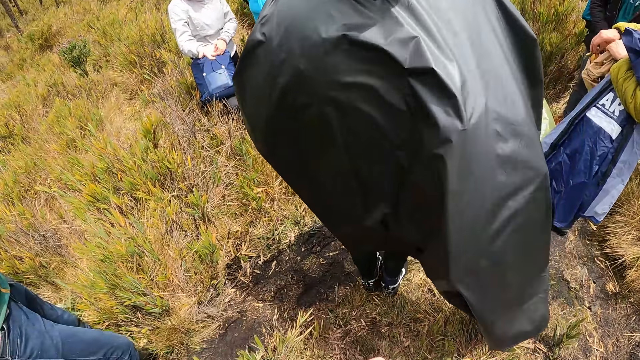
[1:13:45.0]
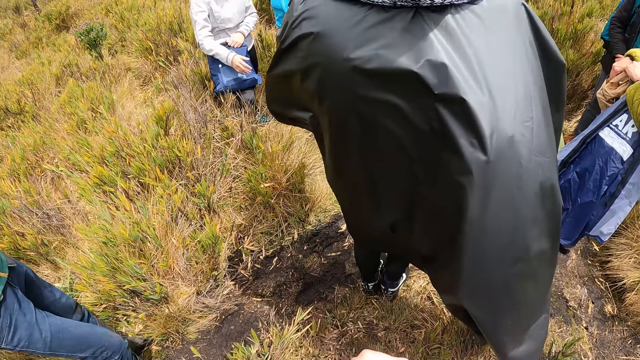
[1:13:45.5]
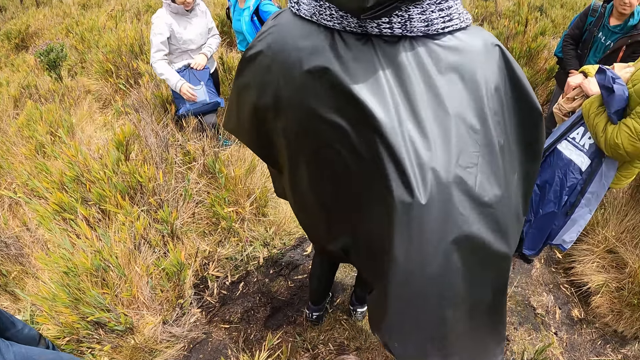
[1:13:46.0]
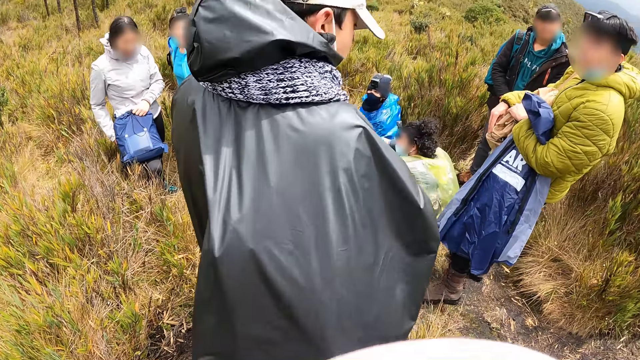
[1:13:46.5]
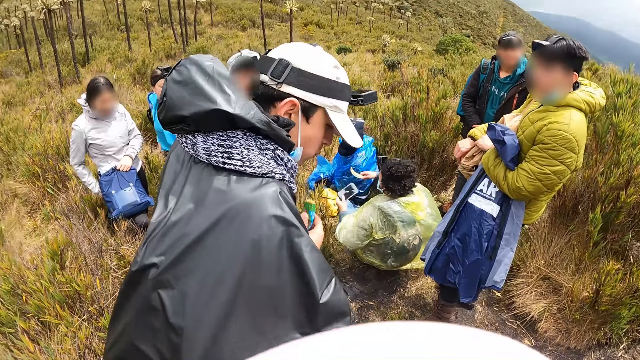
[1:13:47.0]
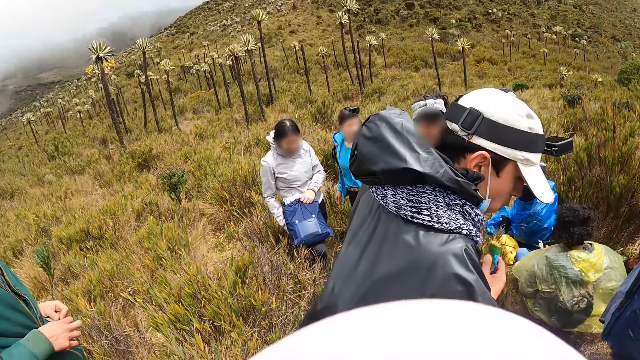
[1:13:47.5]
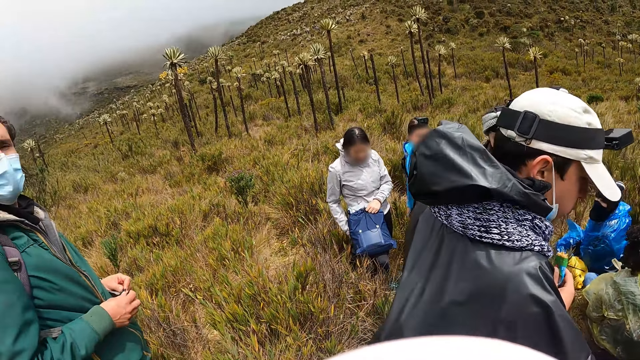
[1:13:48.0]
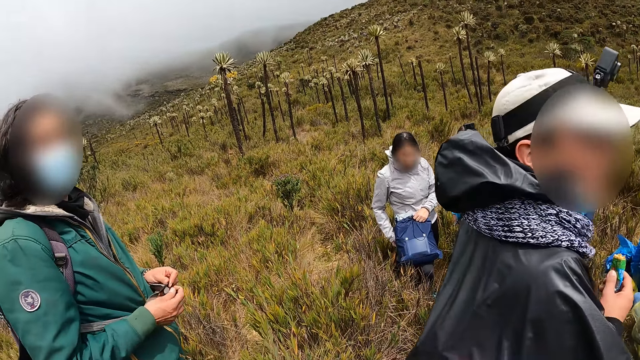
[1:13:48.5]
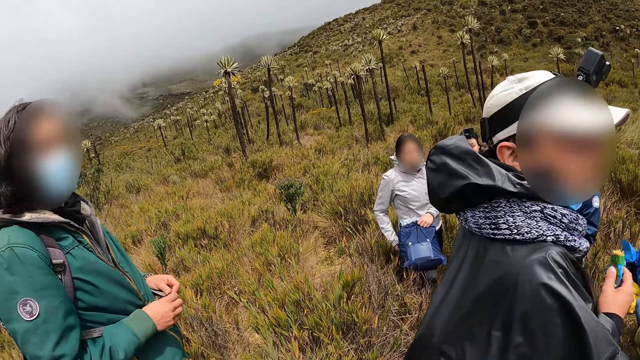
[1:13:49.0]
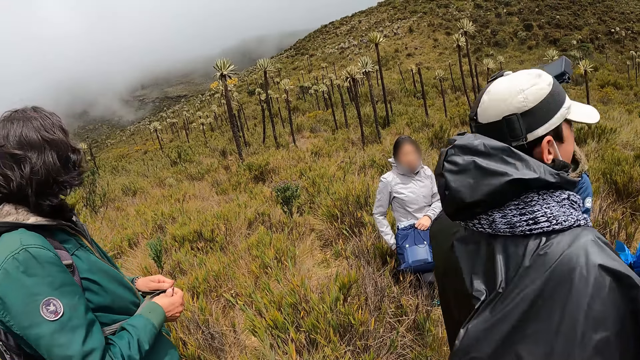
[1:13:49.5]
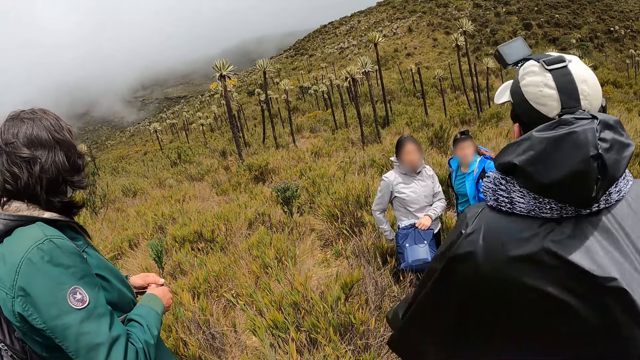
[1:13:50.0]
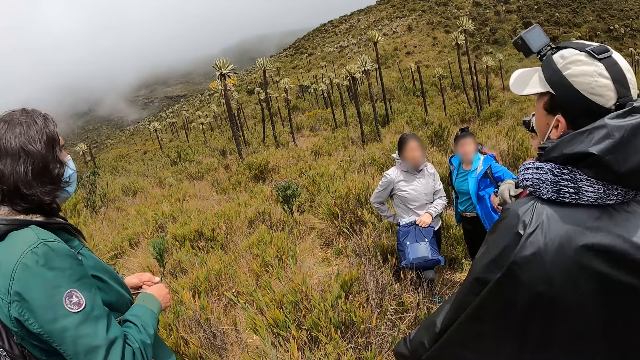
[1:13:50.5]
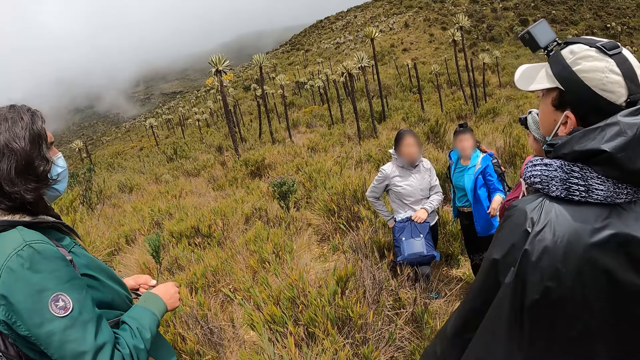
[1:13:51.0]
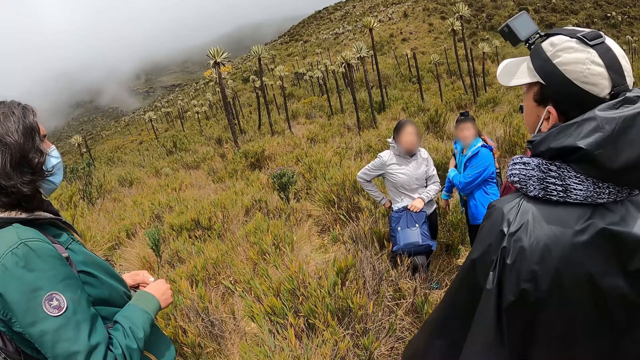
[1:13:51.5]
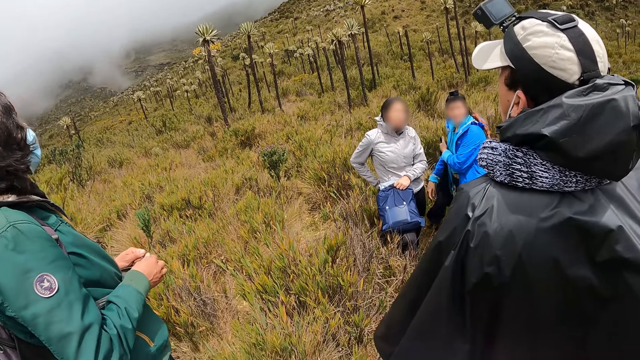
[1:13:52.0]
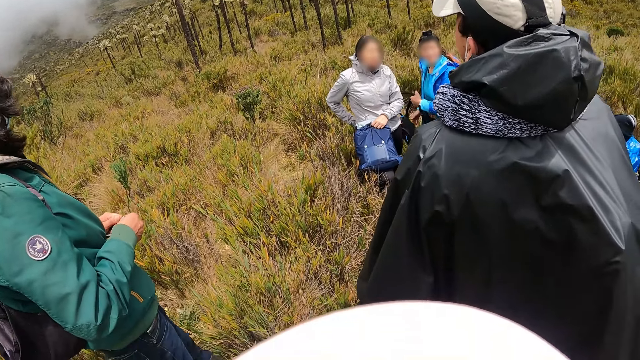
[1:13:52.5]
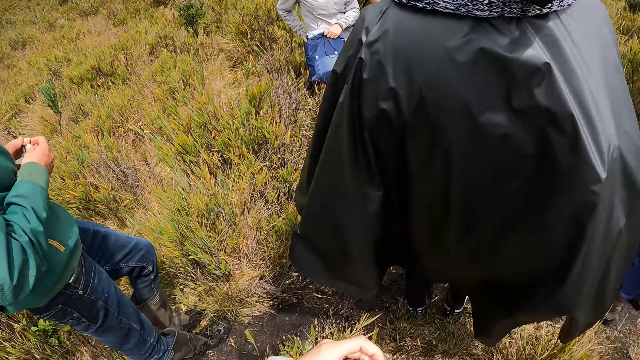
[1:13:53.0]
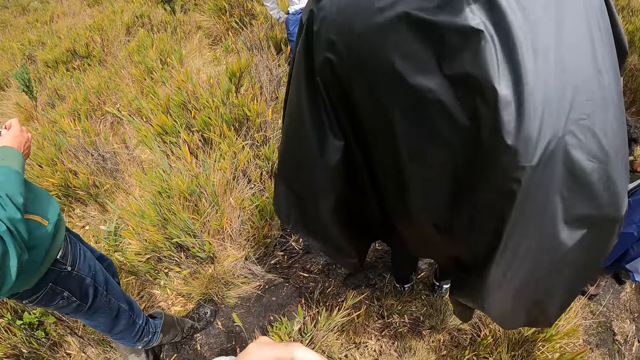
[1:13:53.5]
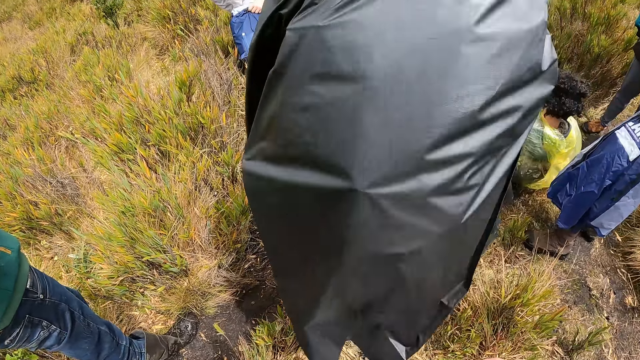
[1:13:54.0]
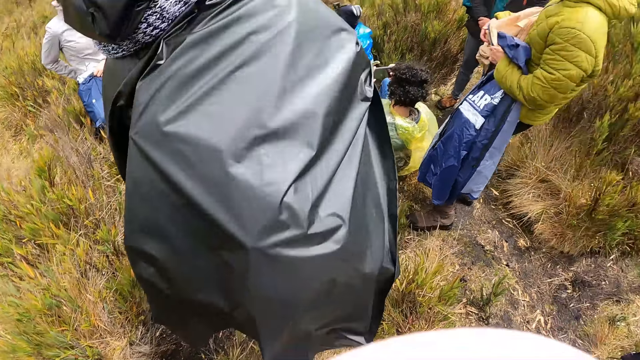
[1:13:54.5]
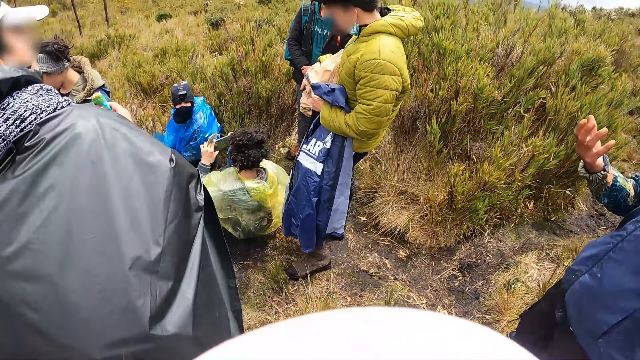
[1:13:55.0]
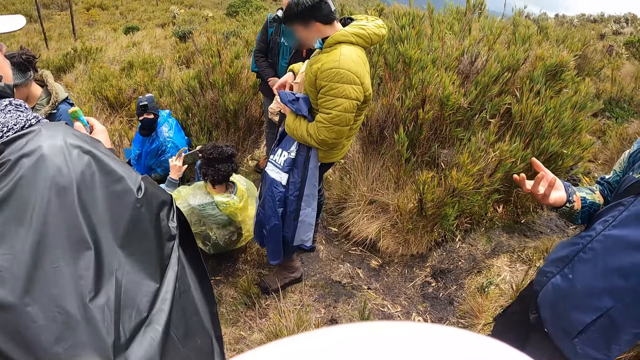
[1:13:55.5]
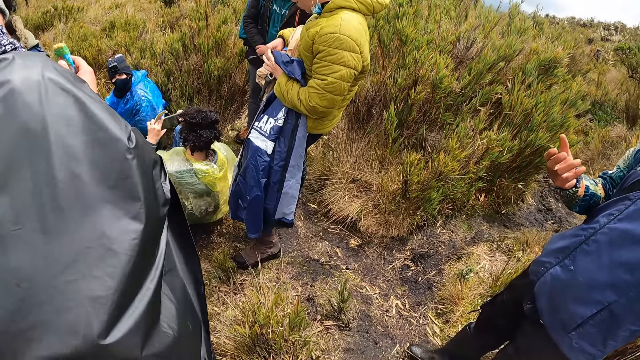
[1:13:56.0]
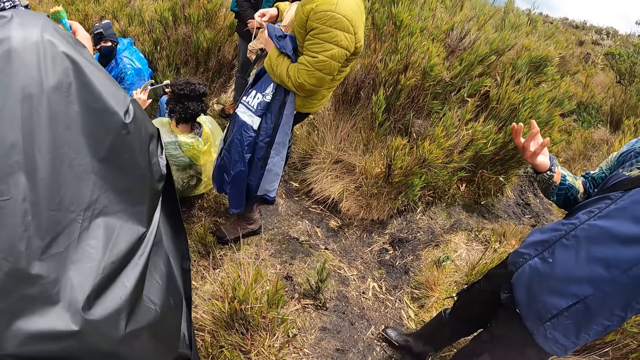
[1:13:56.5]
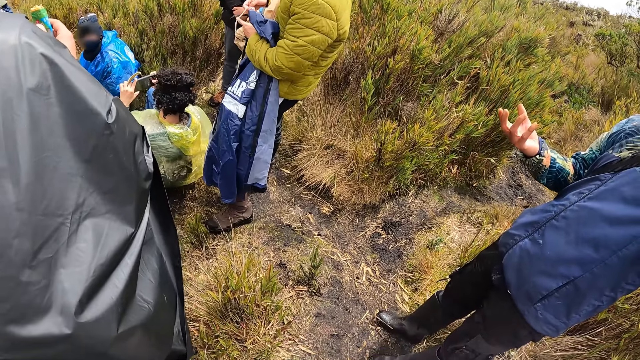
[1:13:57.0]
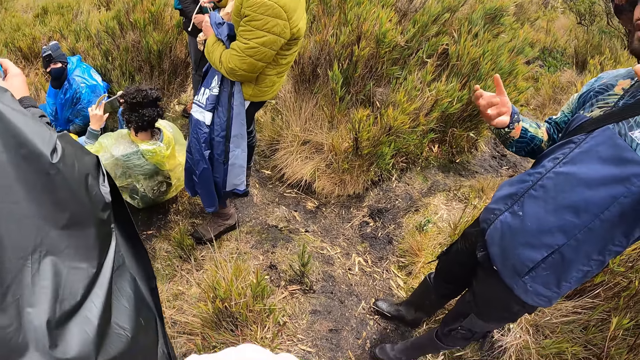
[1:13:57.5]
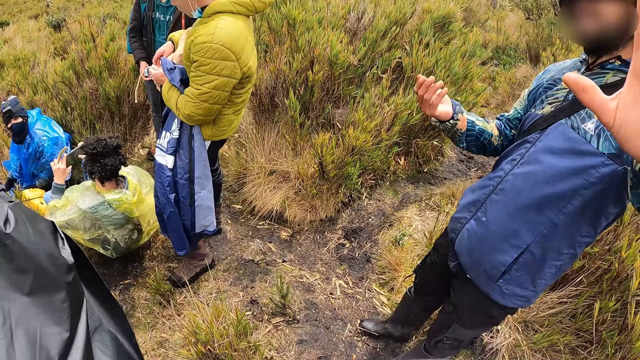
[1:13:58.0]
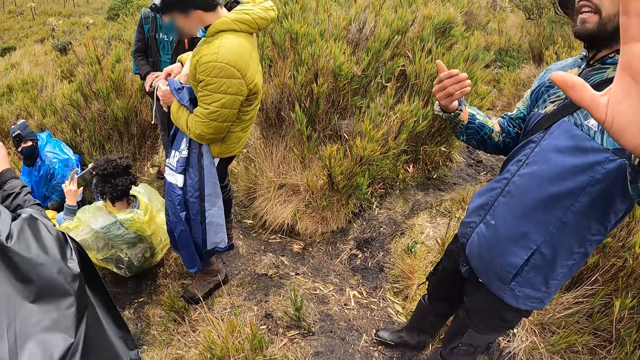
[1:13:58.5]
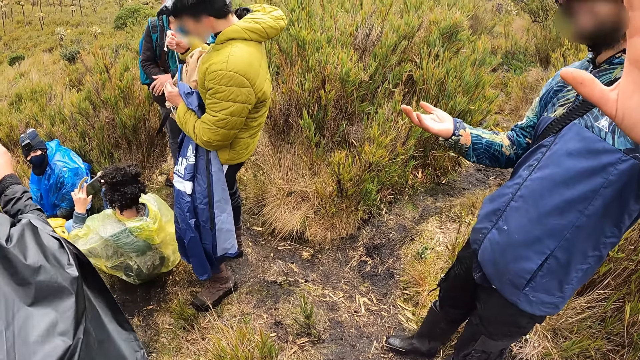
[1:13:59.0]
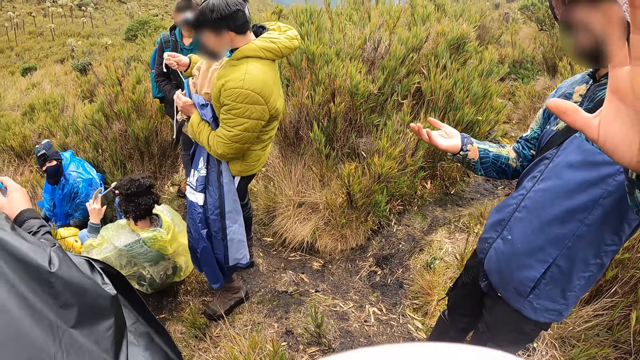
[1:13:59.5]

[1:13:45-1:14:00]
A woman interacts with the camera wearer and others. A man holds his bag straps with his hands. Another woman pulls her bag with her left hand. Another woman operates a phone with her hands. Another man laces his bag with his hands. Another man interacts with the camera wearer and the group of people.

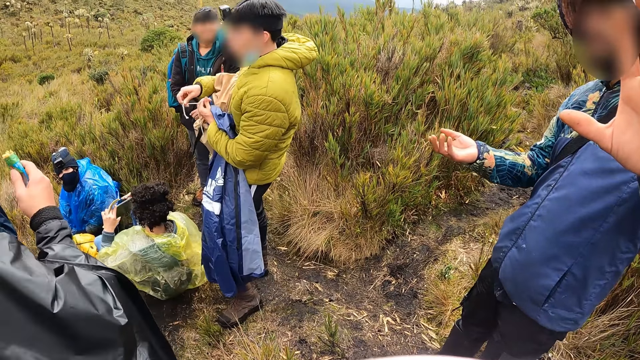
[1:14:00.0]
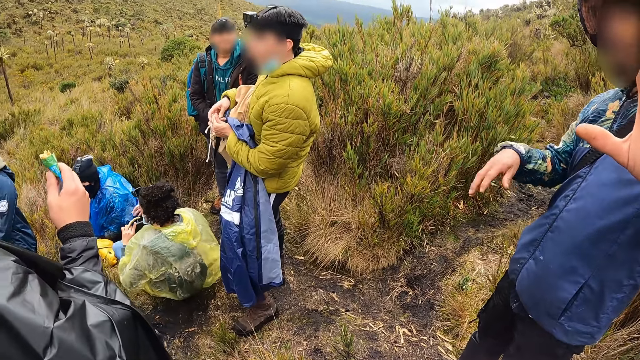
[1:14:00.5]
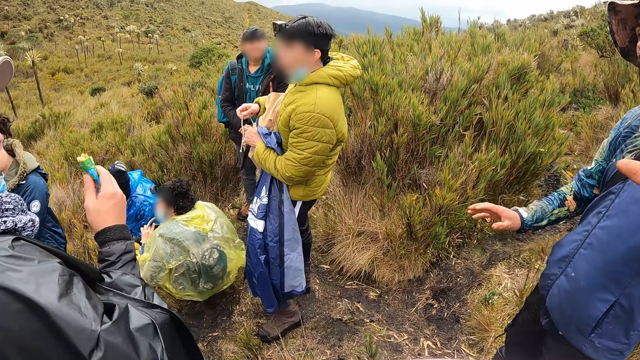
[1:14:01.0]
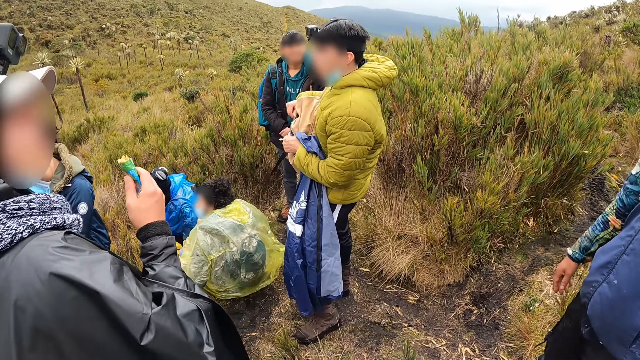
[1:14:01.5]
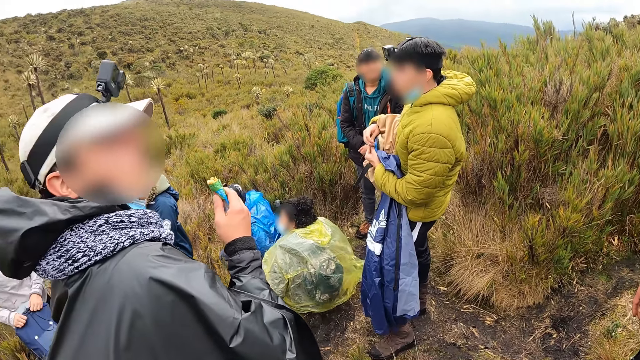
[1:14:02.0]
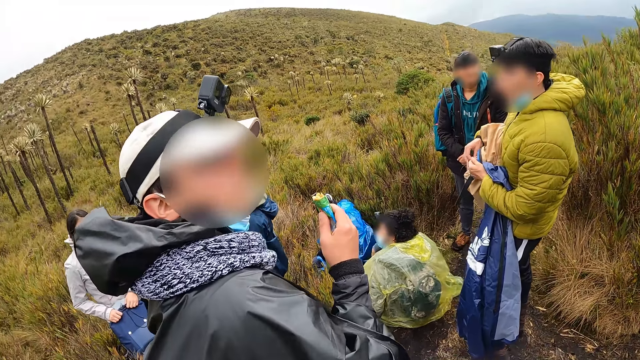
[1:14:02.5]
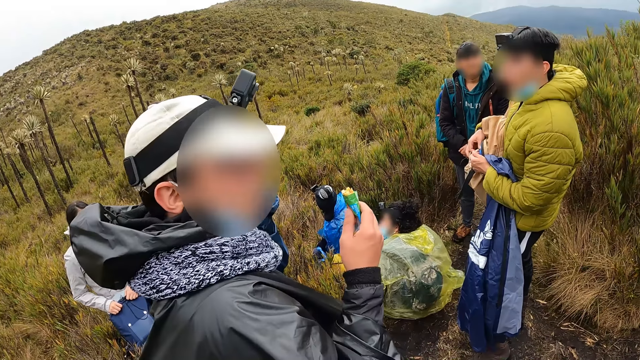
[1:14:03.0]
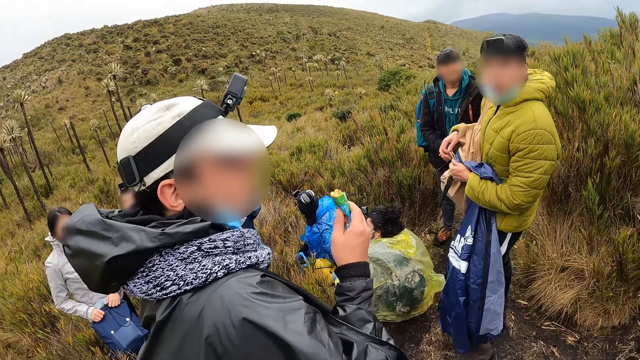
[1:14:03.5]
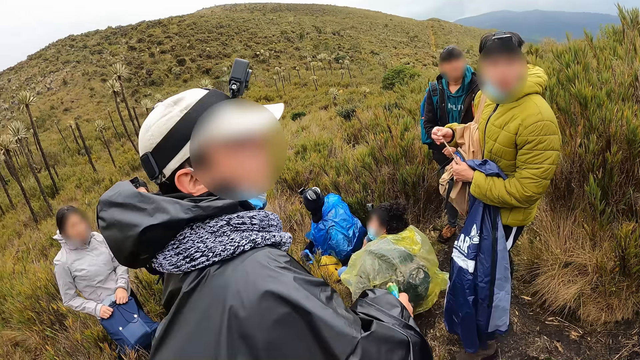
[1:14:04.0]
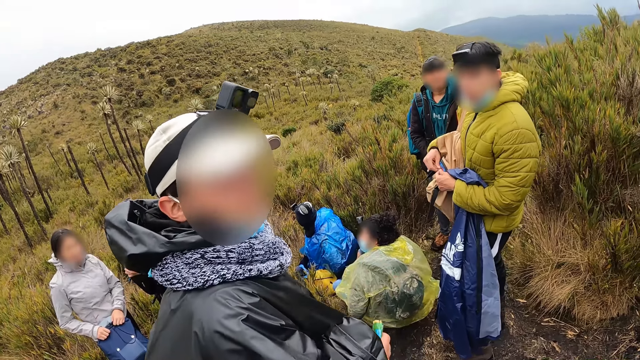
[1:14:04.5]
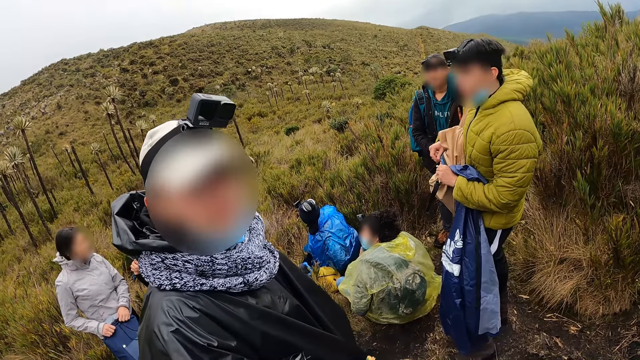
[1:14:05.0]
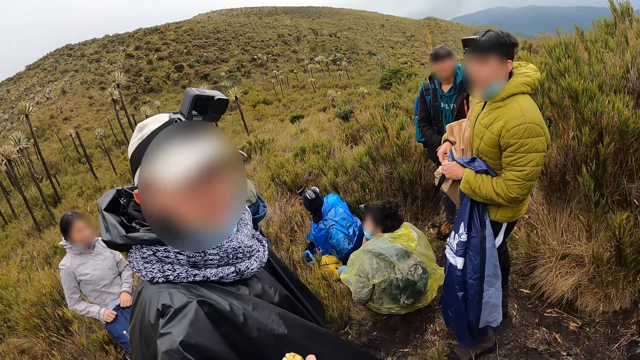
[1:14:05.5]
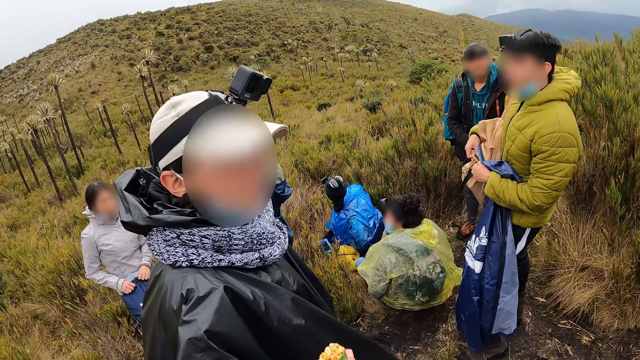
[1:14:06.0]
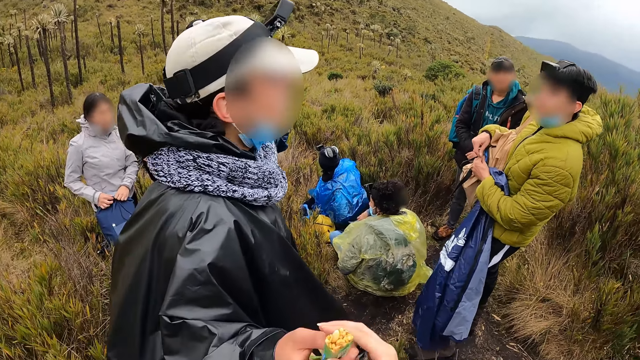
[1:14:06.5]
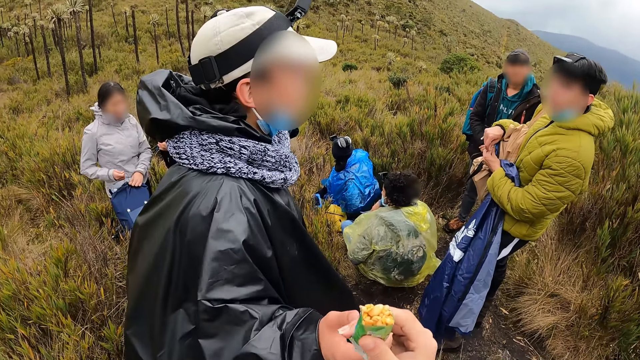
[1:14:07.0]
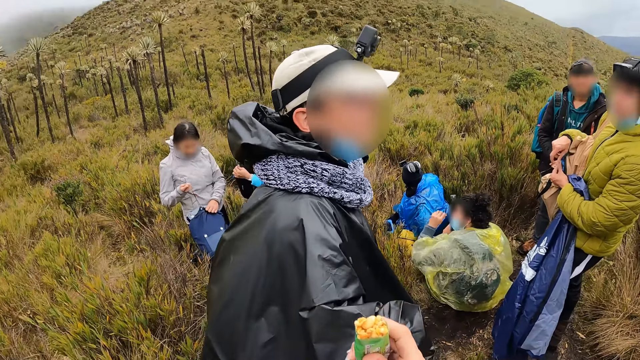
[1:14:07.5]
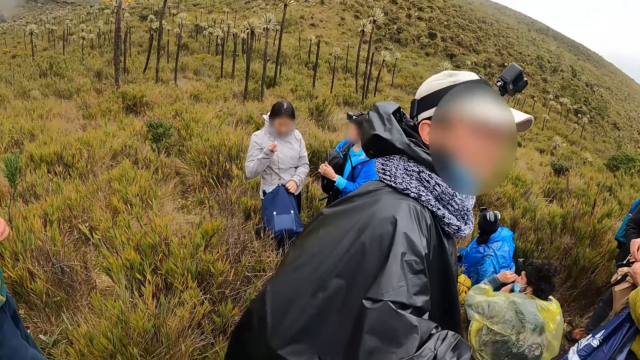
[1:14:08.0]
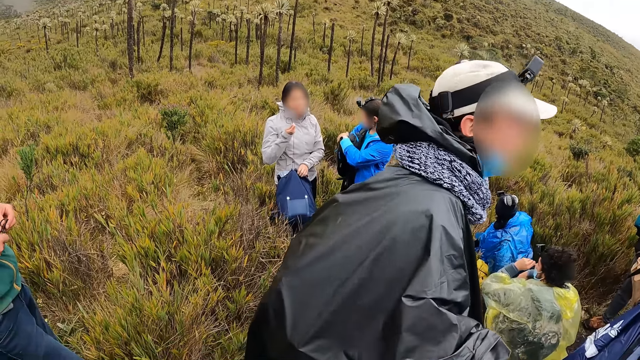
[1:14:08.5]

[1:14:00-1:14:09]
A man interacts with the camera wearer and the group of people. A woman pulls her bag lace with her right hand. Another woman touches her face with her left hand. Another woman opens her bag with her hands.
